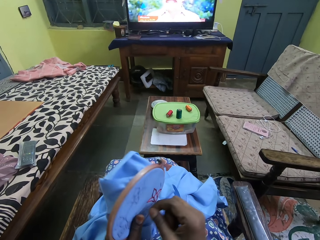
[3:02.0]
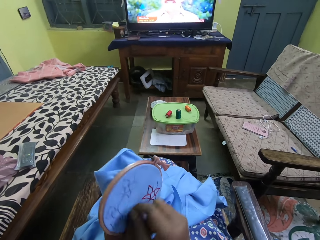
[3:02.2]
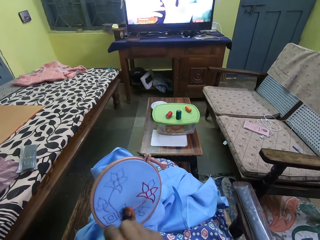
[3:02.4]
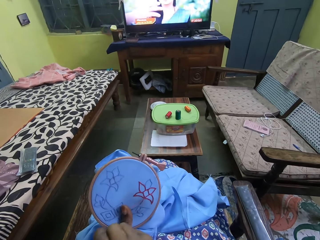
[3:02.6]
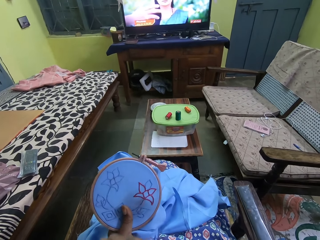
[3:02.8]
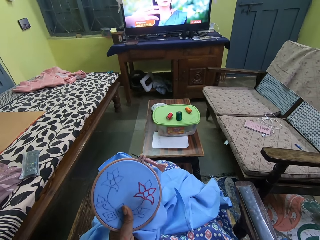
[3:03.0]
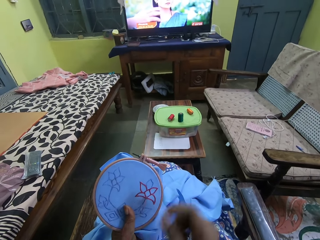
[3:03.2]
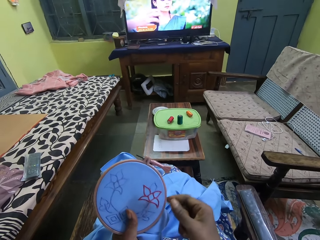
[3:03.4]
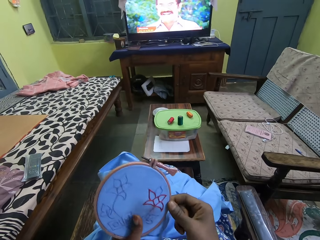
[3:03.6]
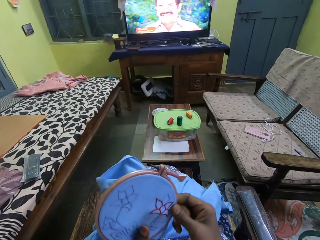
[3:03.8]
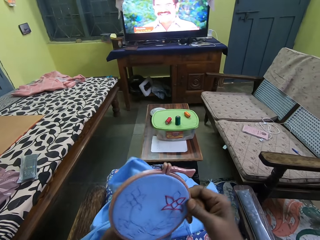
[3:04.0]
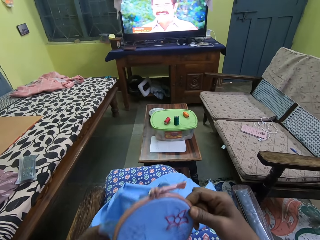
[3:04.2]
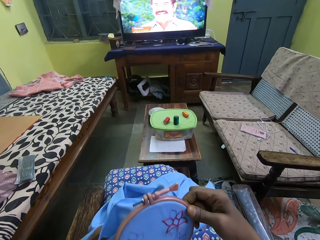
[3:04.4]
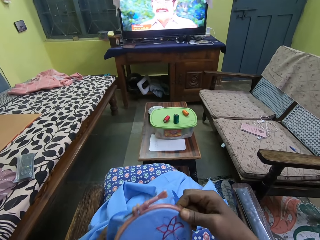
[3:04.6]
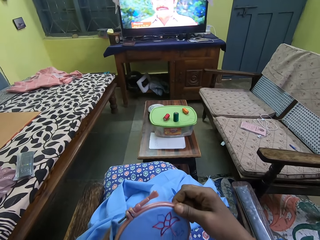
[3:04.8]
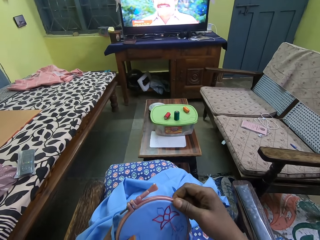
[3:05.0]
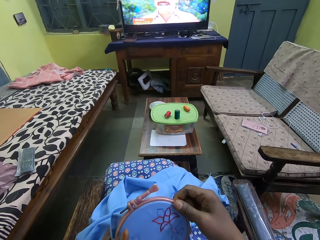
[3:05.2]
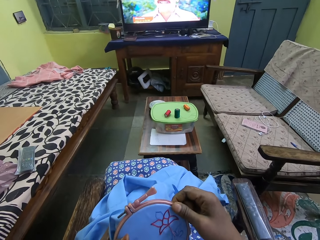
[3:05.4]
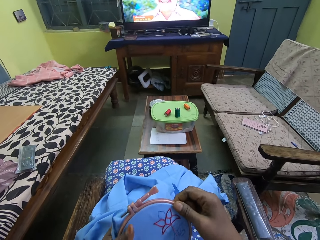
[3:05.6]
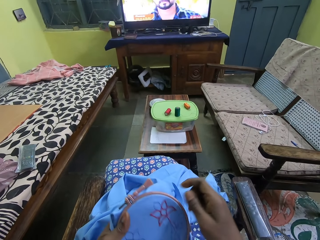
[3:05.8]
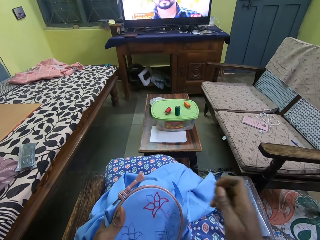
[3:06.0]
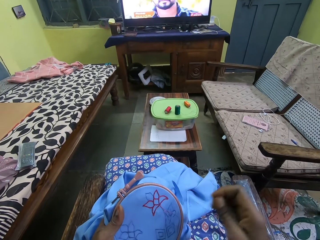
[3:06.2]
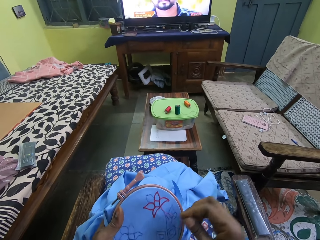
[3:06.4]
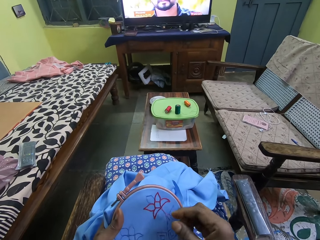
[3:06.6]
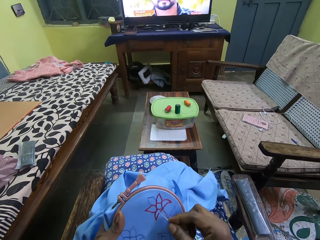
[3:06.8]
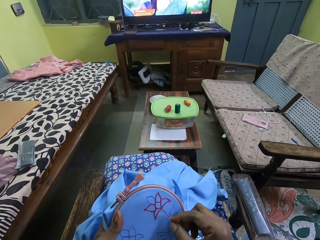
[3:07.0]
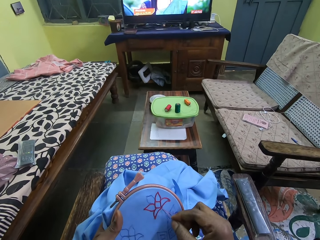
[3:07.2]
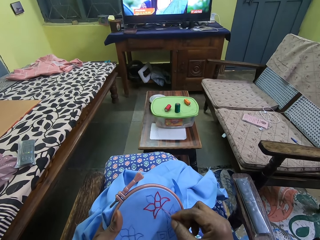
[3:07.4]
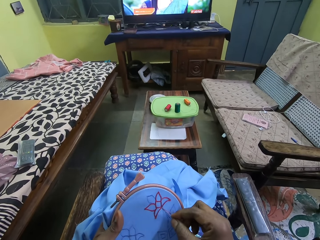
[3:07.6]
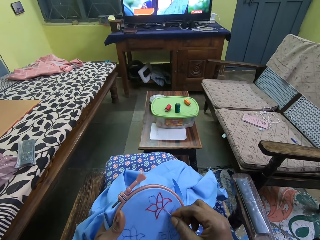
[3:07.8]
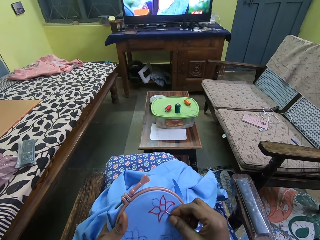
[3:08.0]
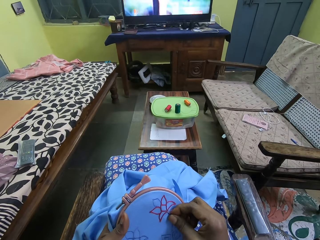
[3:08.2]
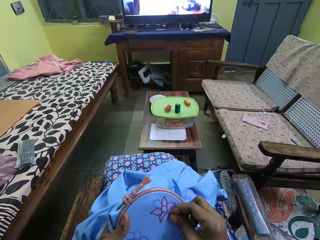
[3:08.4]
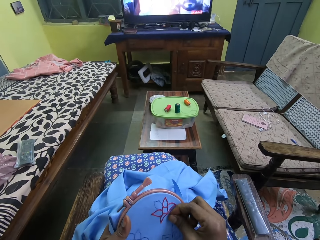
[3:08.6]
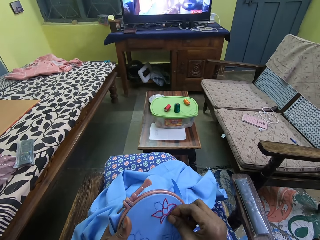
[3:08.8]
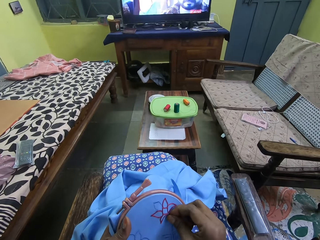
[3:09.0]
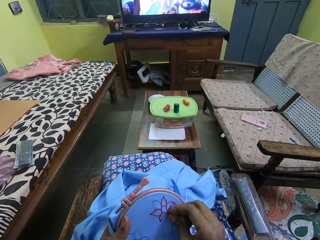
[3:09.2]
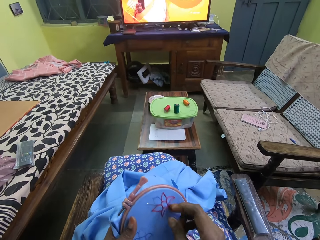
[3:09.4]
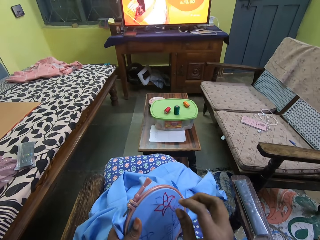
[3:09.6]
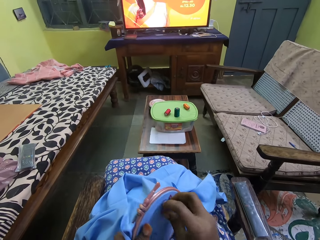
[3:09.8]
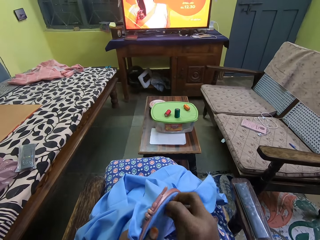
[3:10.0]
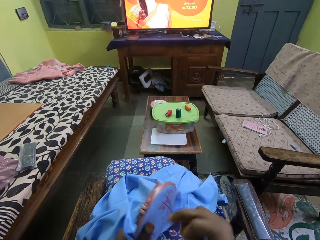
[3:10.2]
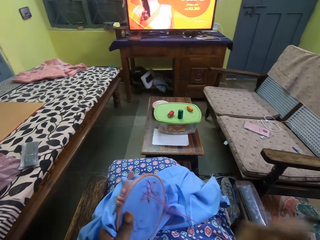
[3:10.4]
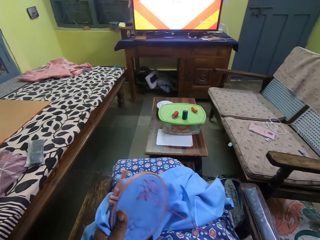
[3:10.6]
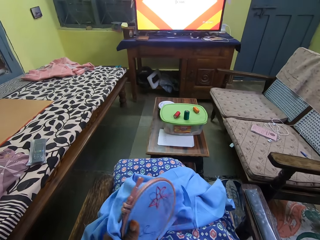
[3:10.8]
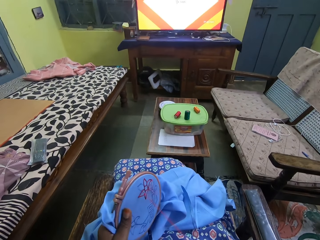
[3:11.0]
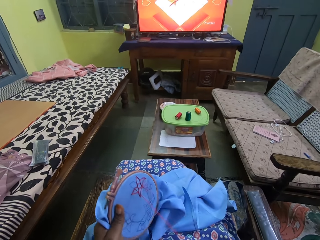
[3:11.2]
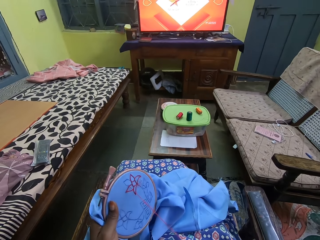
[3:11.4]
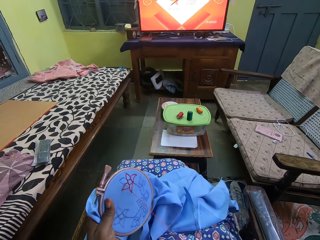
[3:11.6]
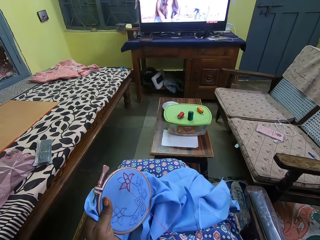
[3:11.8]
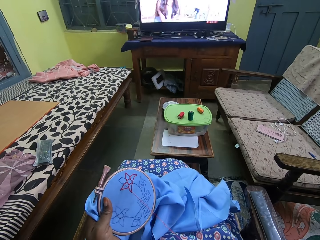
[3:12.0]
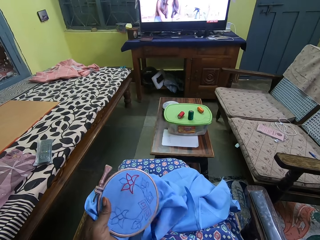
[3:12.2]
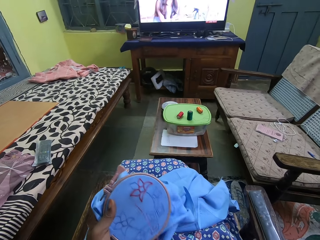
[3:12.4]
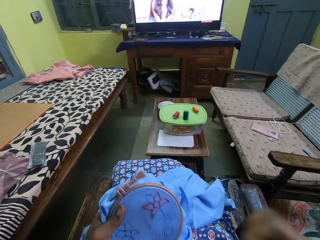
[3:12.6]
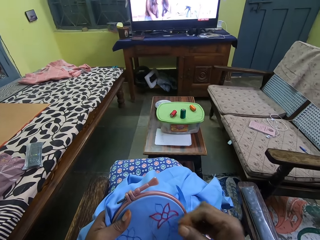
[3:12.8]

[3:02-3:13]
The camera wearer holds the fabric with both hands. She holds the fabric with her right hand. She holds the fabric with both hands. She holds the fabric with her left hand. She embroiders the fabric with the needle and thread in her right hand.

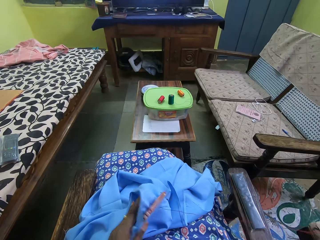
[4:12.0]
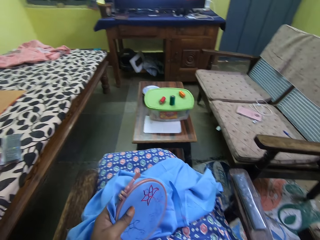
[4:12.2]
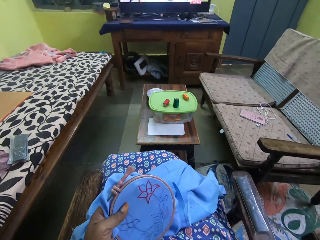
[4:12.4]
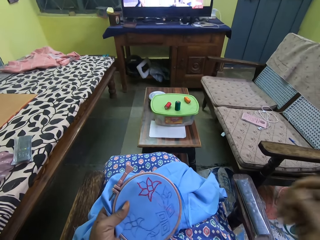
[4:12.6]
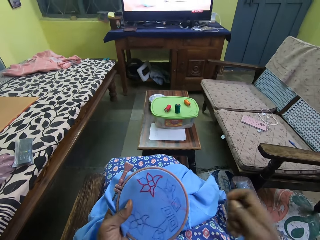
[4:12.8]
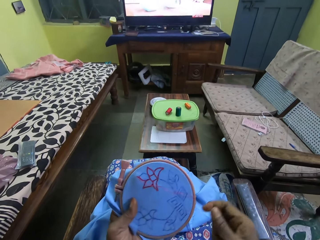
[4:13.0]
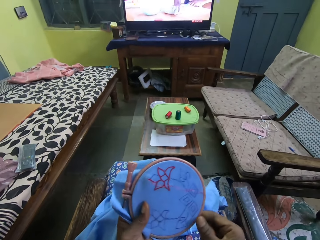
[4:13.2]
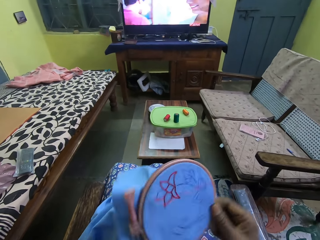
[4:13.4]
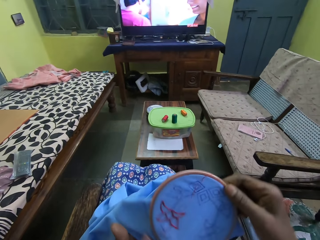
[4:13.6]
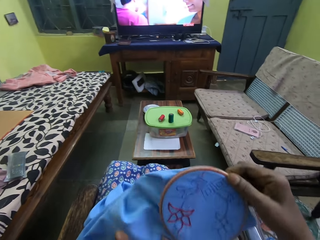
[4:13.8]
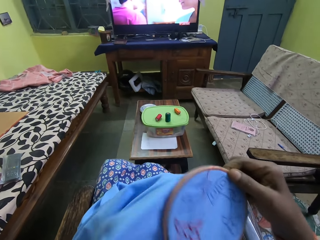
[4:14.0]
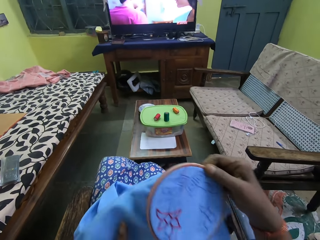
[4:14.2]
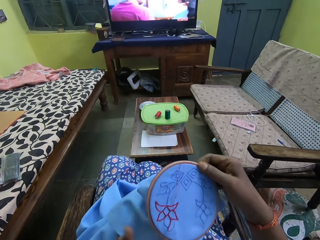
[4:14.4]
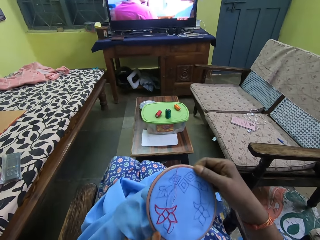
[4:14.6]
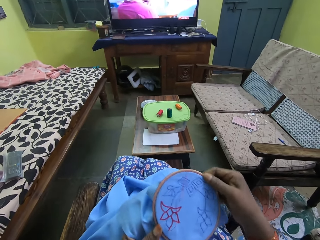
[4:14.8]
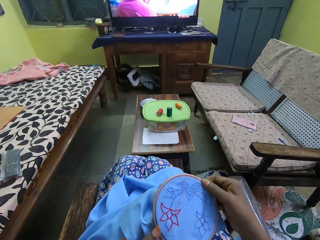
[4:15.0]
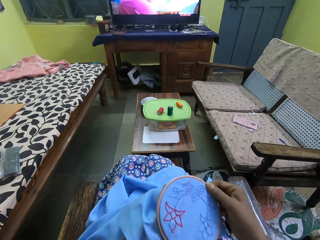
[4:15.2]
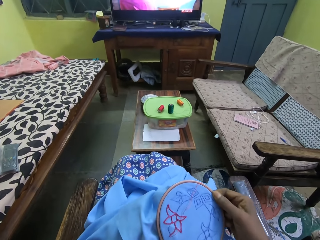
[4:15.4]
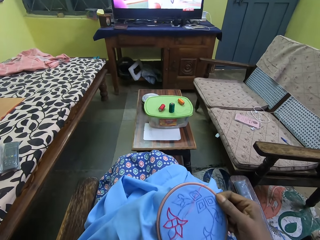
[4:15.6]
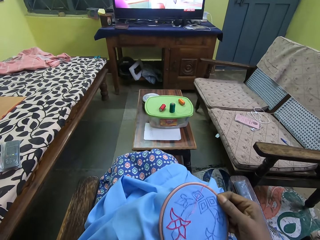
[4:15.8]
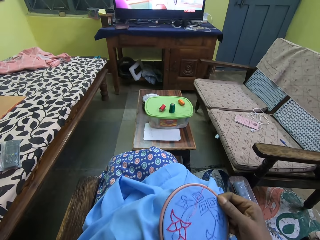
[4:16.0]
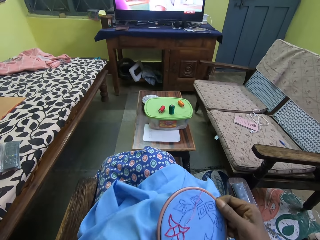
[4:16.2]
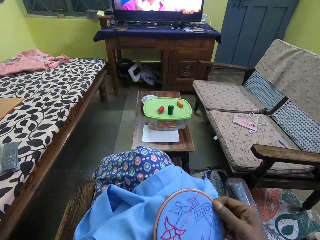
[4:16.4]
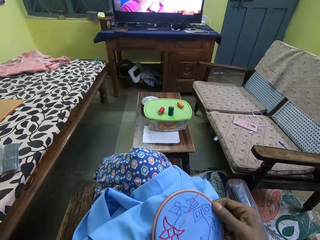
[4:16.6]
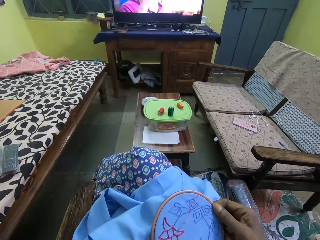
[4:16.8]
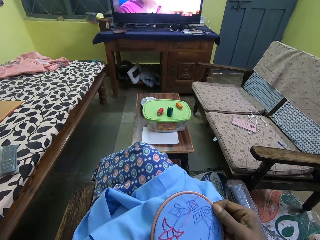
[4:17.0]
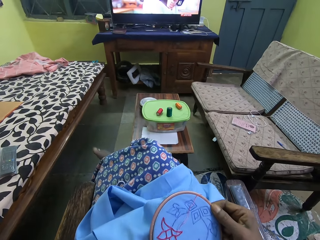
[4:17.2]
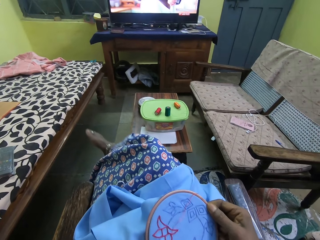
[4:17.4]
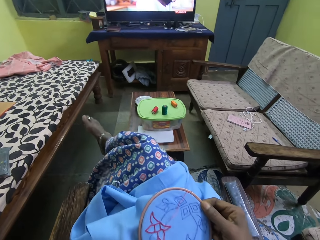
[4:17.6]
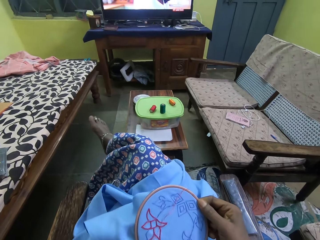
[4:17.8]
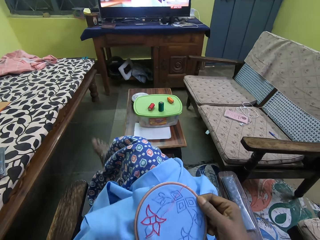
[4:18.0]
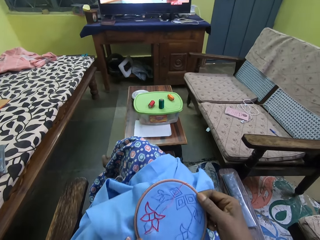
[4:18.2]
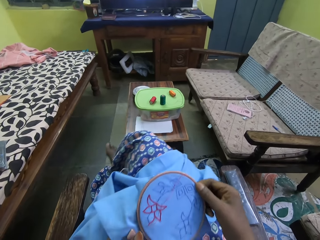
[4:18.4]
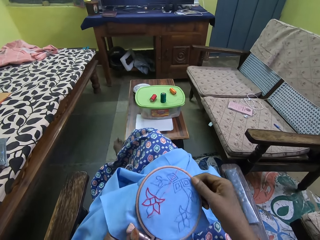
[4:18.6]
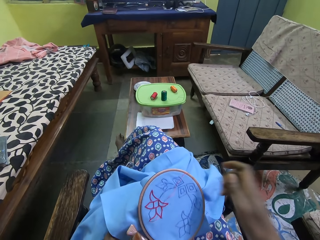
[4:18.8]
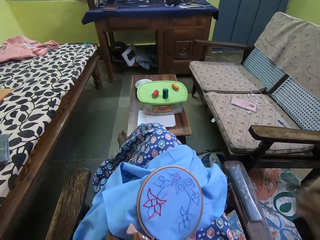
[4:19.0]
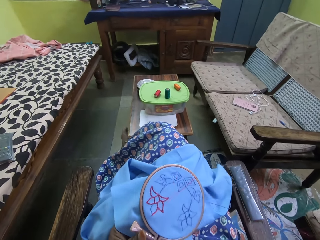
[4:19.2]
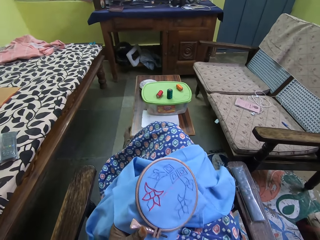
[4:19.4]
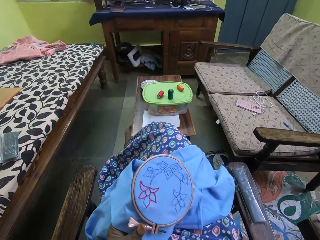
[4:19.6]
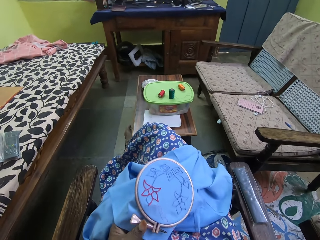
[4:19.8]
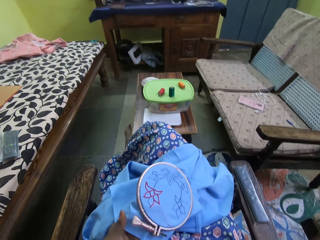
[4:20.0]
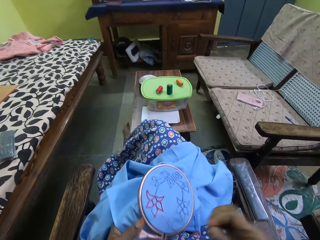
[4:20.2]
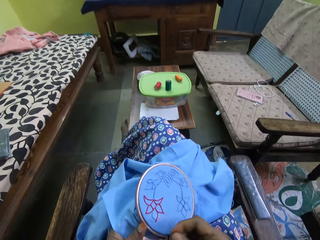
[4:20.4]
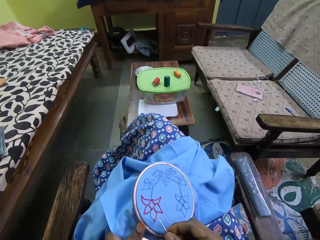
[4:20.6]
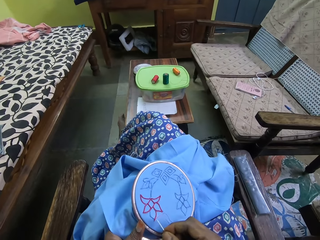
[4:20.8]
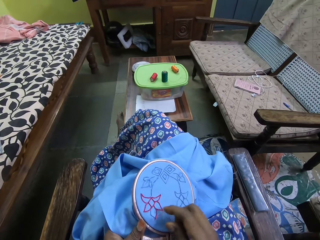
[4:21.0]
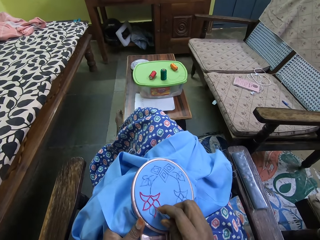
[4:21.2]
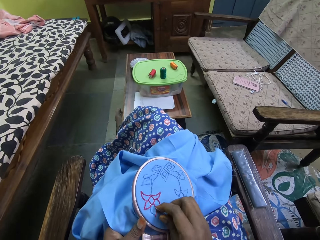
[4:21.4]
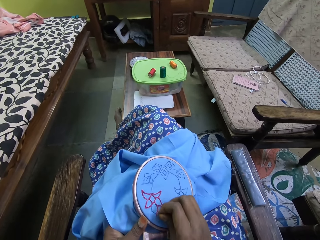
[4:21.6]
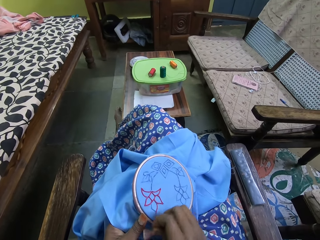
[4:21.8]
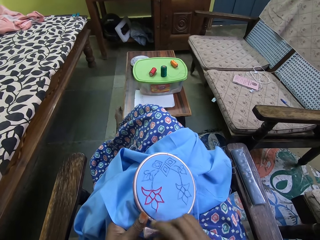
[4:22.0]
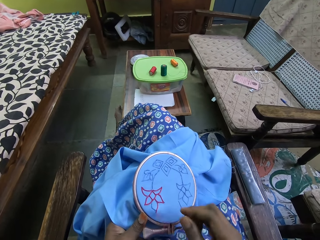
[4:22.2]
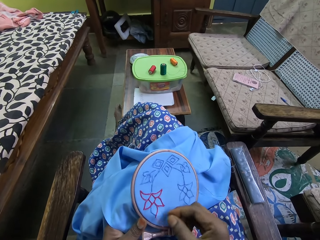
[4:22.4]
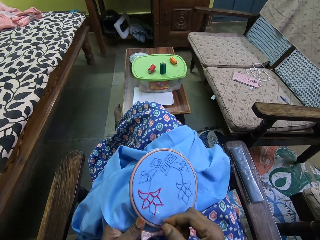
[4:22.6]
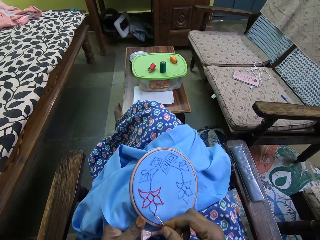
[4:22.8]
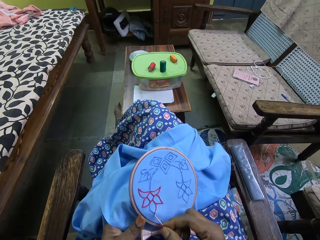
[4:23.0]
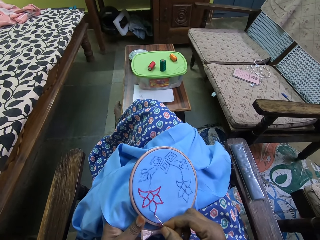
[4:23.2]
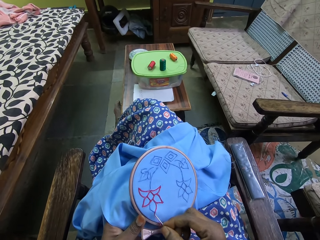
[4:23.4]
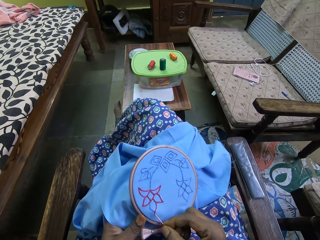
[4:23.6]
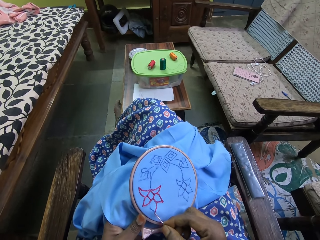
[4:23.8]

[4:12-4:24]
The camera wearer holds the fabric with both hands. She holds the fabric with her right hand. She adjusts the fabric with both hands. She adjusts the right leg. She embroiders the fabric with the needle and thread in her right hand. She holds the fabric with her left hand.
